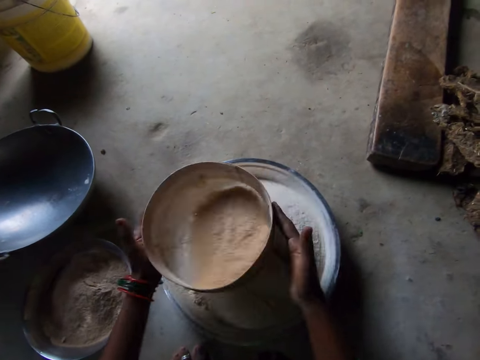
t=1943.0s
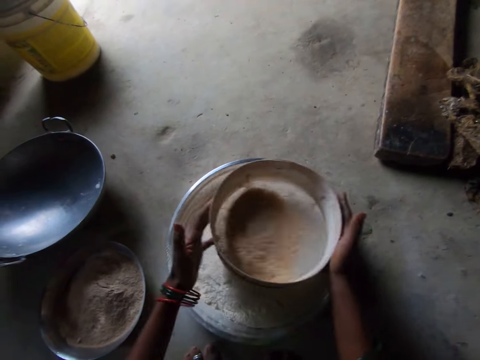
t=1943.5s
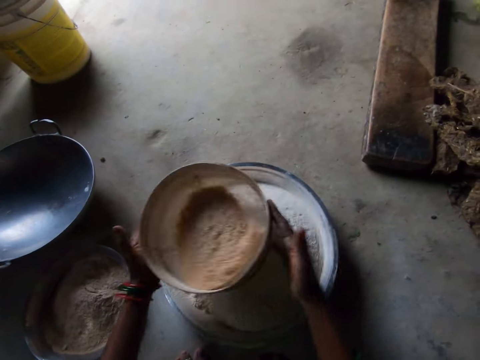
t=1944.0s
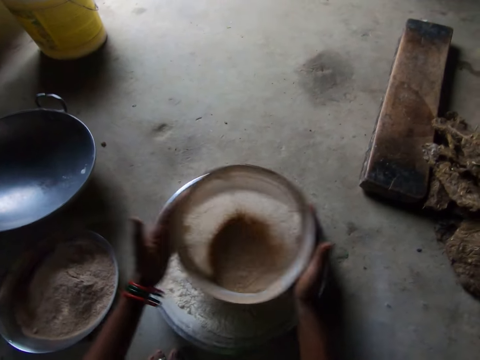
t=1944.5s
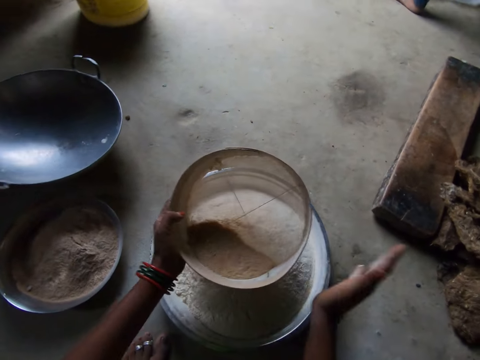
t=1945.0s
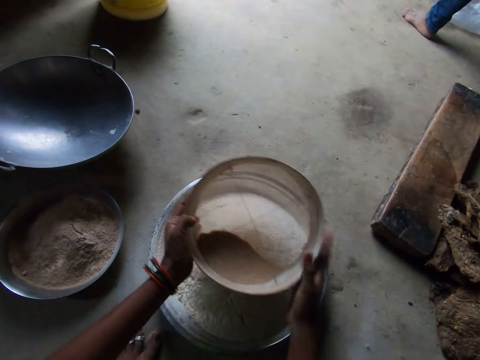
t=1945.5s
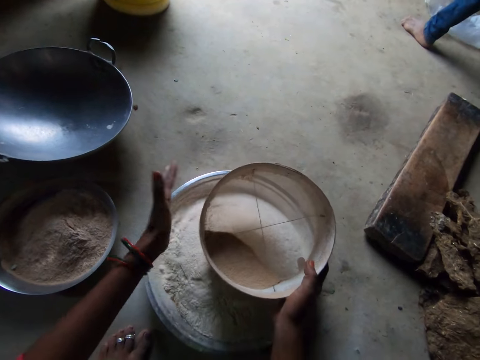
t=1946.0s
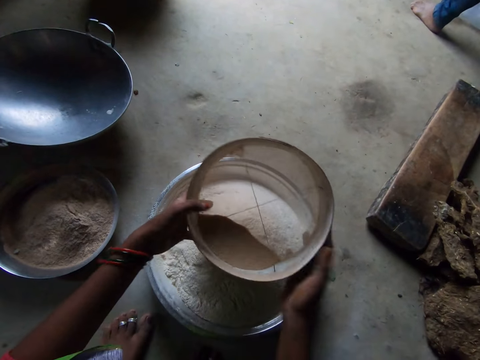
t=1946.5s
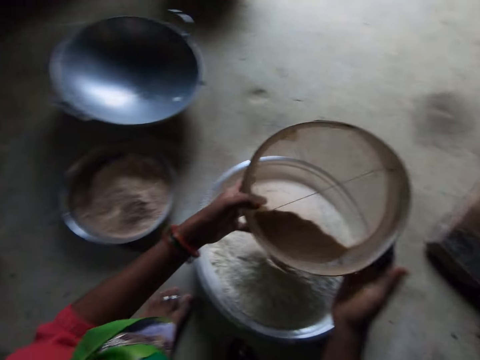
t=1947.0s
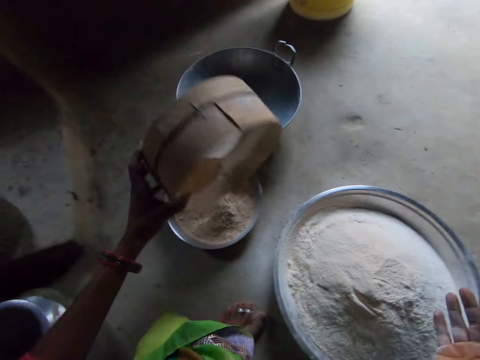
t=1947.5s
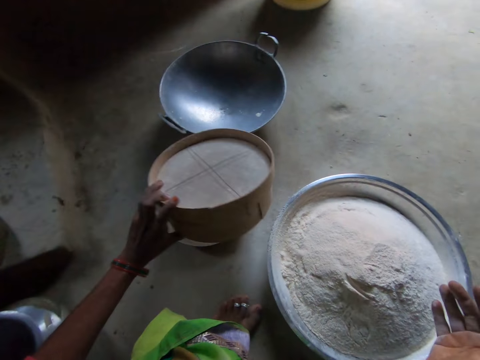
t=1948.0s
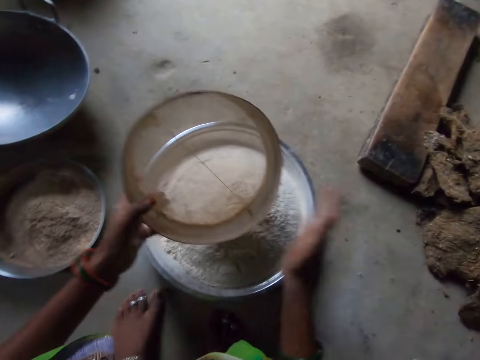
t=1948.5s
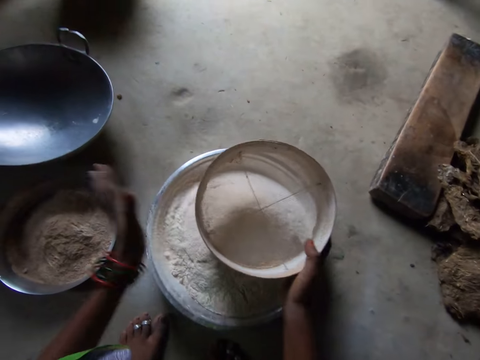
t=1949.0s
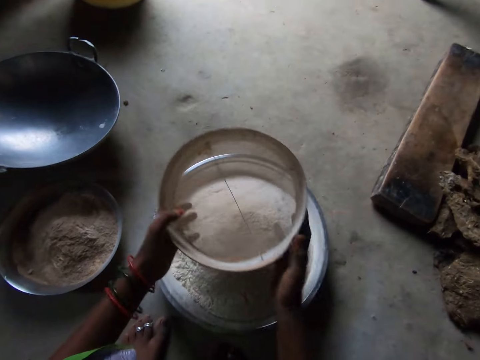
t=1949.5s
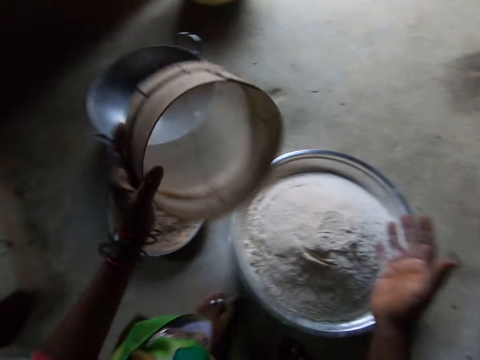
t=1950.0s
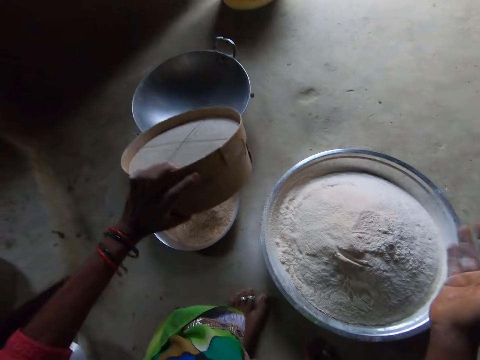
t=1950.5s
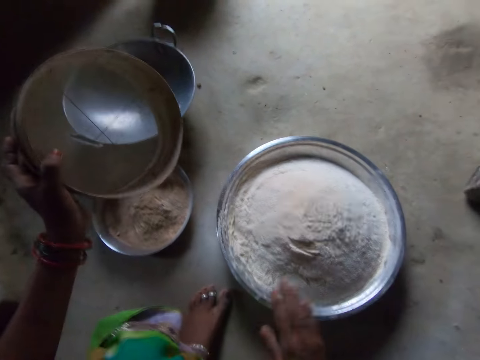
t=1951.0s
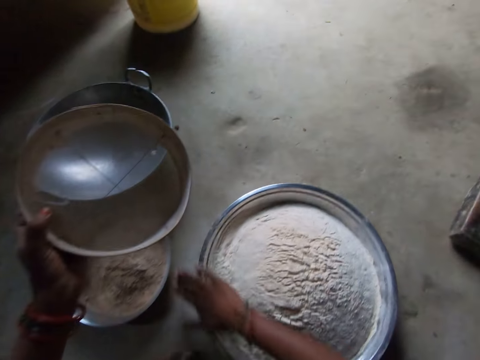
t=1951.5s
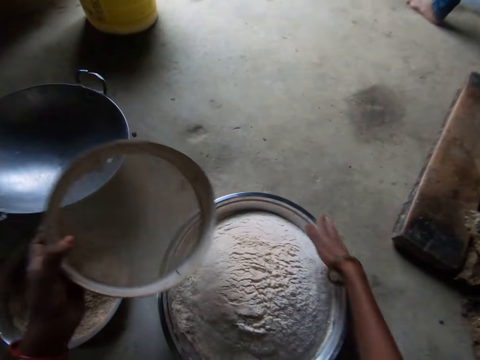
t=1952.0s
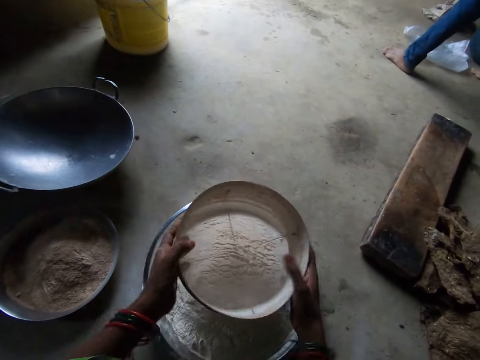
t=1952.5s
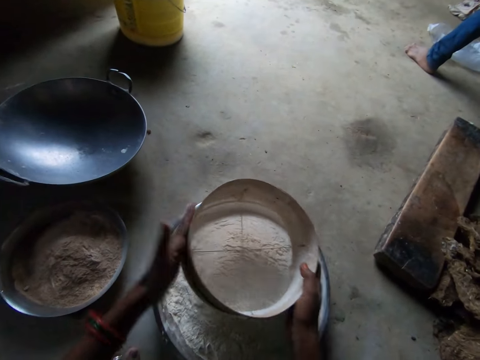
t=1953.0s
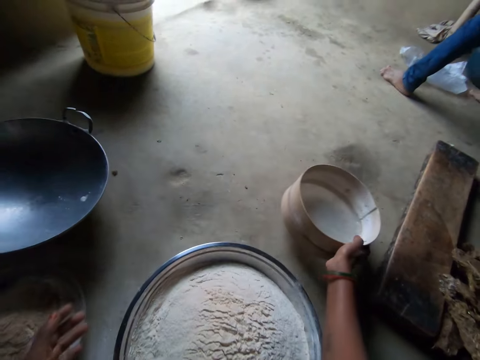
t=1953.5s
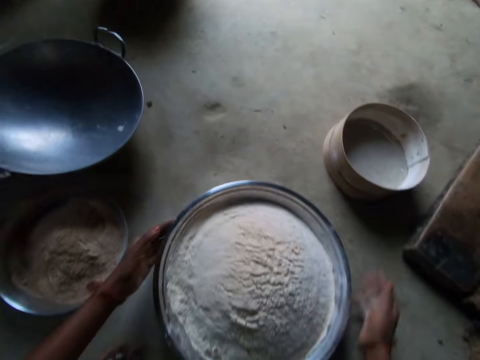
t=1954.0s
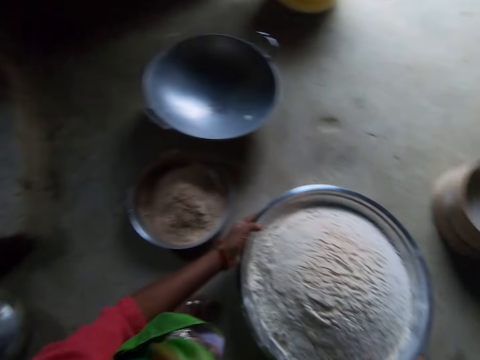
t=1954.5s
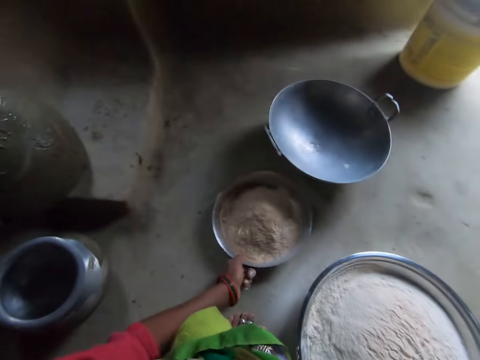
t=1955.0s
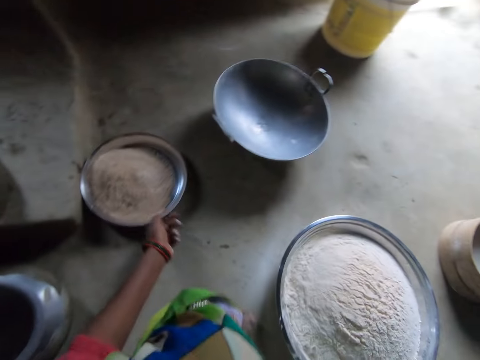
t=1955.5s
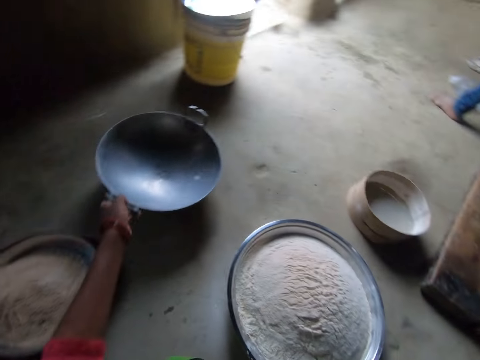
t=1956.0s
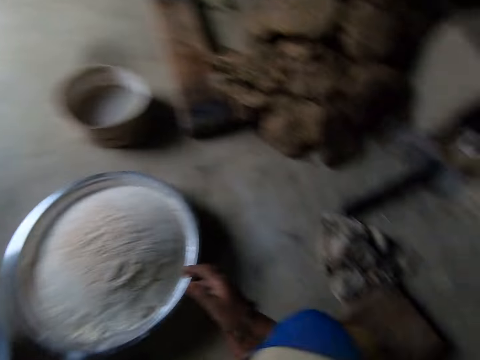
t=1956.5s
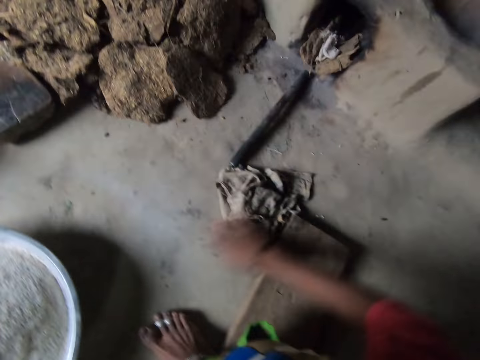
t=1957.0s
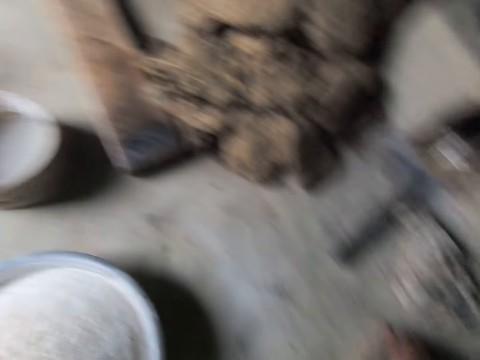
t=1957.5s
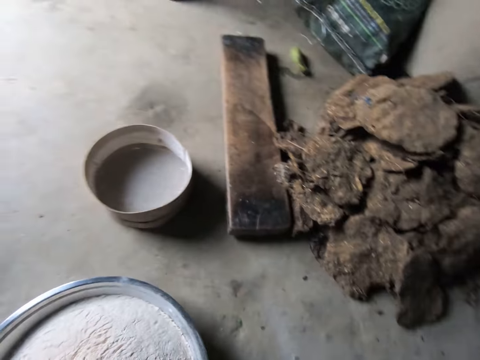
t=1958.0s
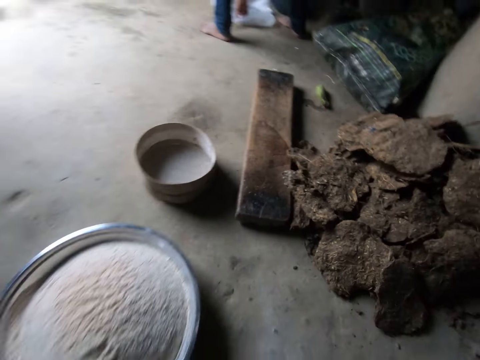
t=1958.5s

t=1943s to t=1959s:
The camera wearer hits the edges of the sieve with her hands. She moves the sieve forward. She pours the flour on the sieve into the plate. She moves the sieve towards the bowl. She hits the edges of the sieve with her hands. She dusts the sieve. She talks to a woman. She moves the sieve forward. She pours the flour on the sieve into the plate. She hits the bowl with her hand. She moves her hand along the surface of the bowl and talks to the woman. She cleans the edge of the stainless bowl. She hits the edges of the sieve with her hands. She dusts the sieve. She moves her hand forward. She places the sieve on the floor. She moves her hand towards her and holds the bowl with both her hands. She moves the bowl with flour in it towards her. She moves her left hand forward. She moves the plate away from the pan. She talks to the woman and moves her hand forward. She moves the bowl towards the pan. She drags the pan. She talks to the woman. She moves her right hand forward. She pushes the rag towards the stone stove. She talks to the woman.

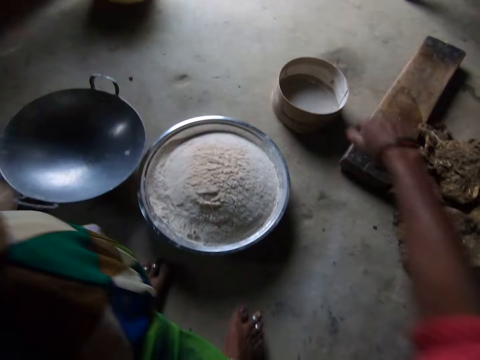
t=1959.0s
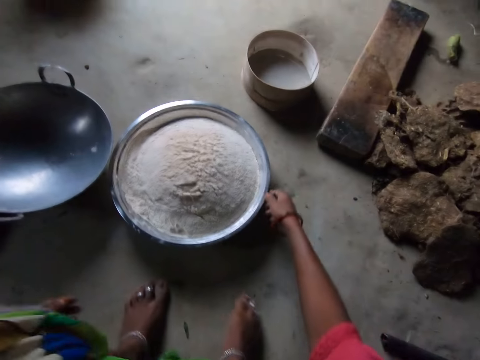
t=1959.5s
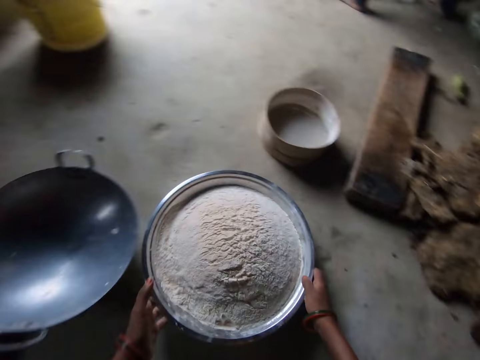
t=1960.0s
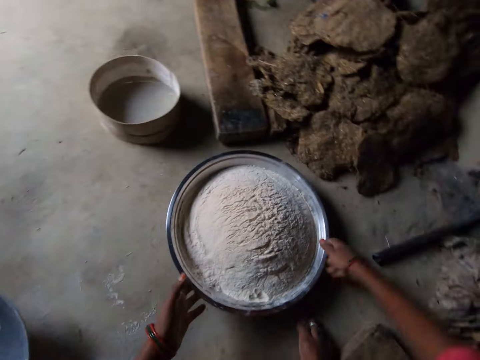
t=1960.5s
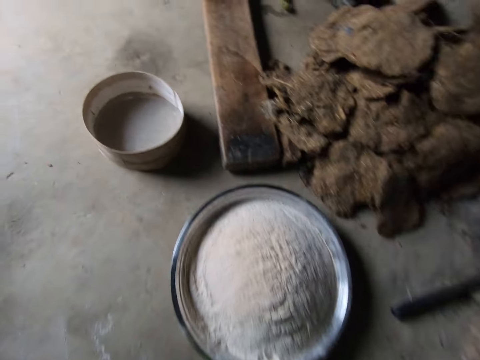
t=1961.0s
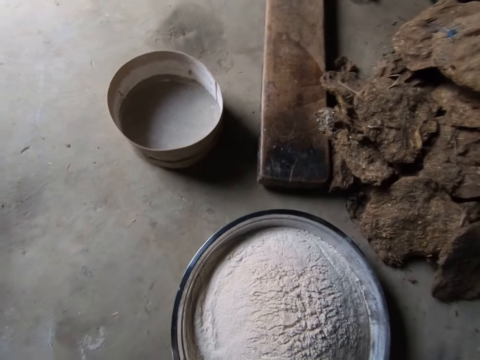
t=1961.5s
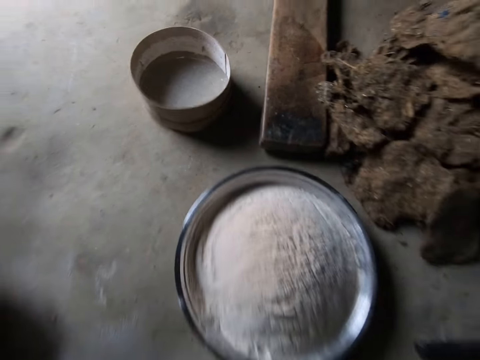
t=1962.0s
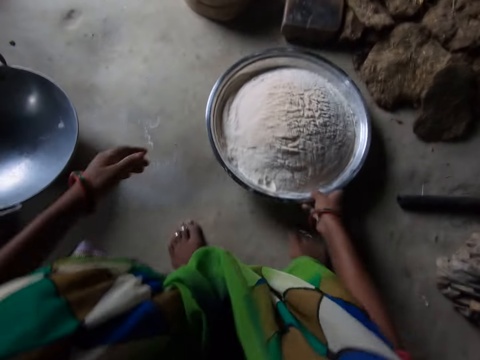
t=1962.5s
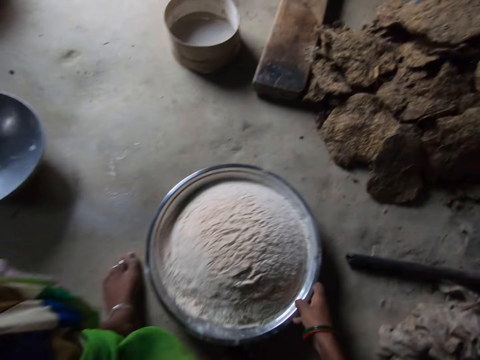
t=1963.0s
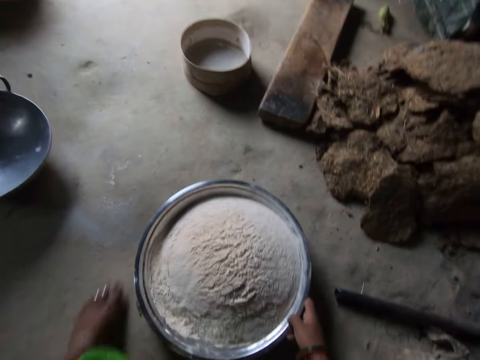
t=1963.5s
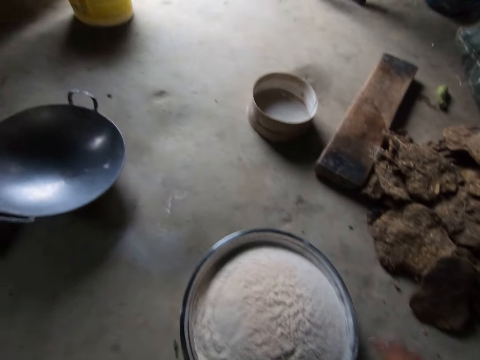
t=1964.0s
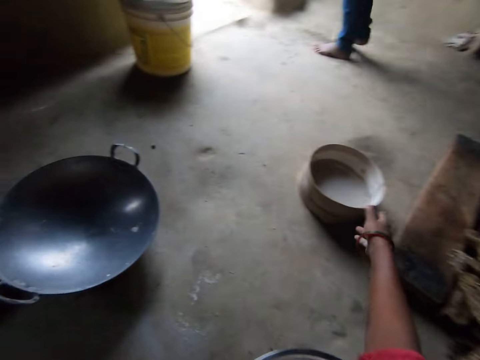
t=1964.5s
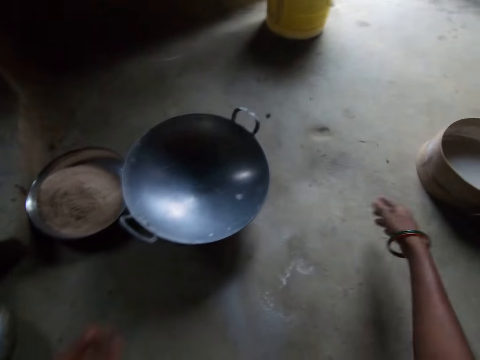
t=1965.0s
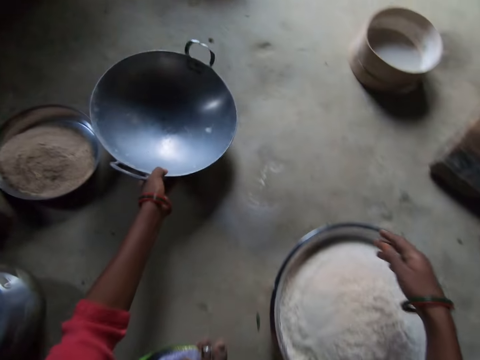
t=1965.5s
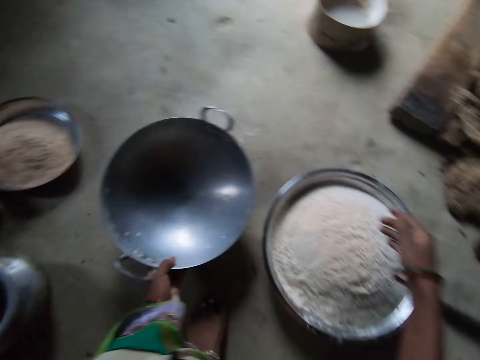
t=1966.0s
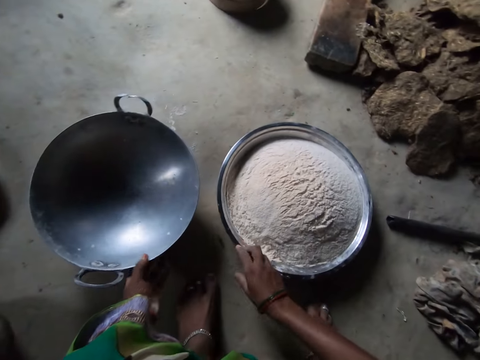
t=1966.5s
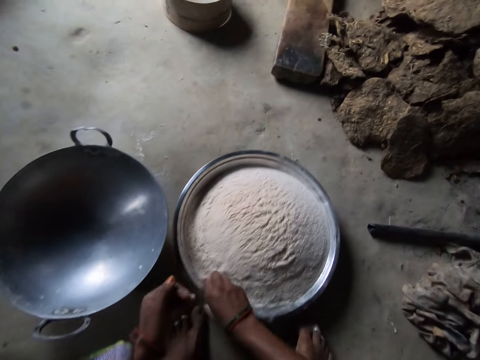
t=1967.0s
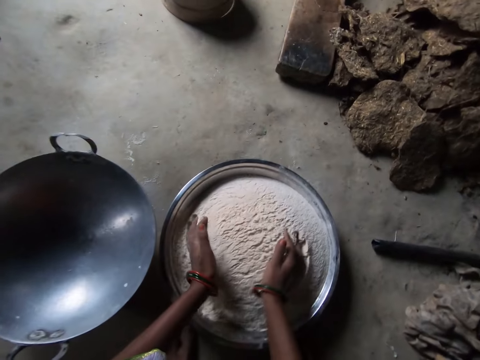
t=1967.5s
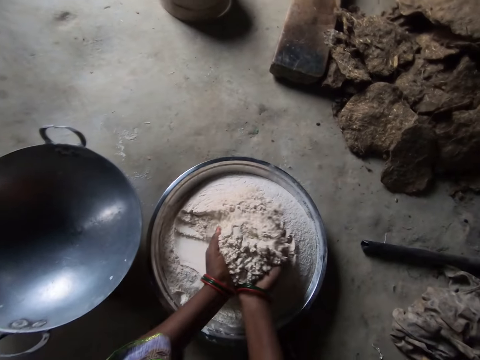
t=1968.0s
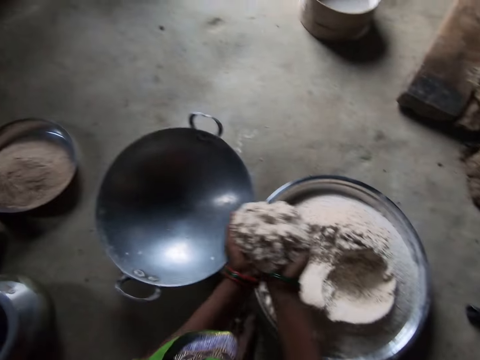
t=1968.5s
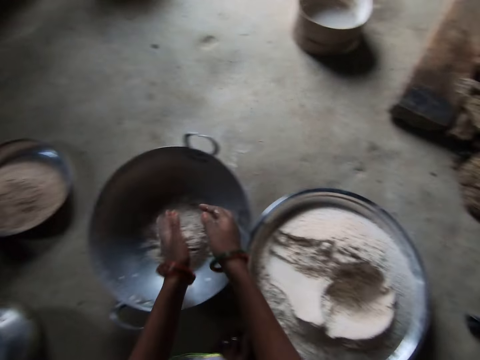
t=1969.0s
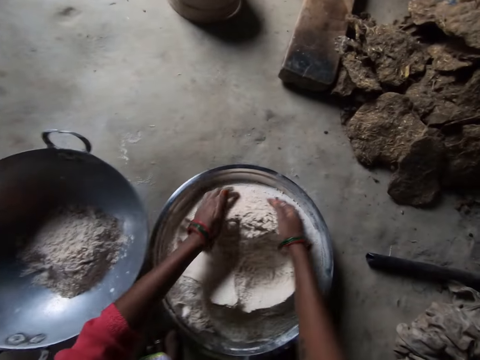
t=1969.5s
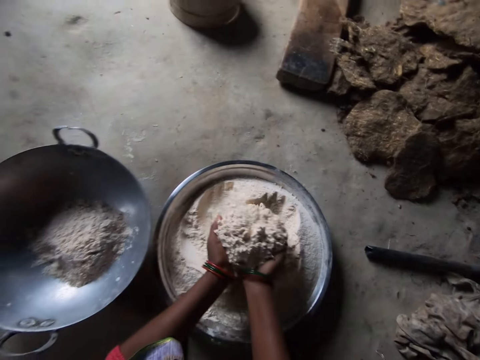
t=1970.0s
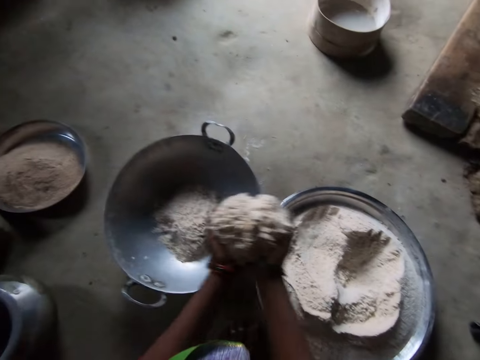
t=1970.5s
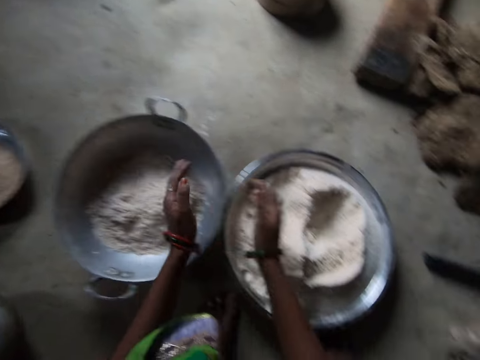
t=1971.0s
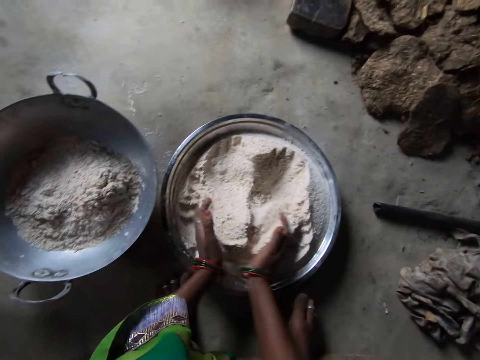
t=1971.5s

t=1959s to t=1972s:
The camera wearer lowers her hands. She holds the bowl with her hand. She moves her other hand forward. She holds the bowl with both her hands. She talks to a woman. She moves the bowl with flour in it towards the dung. She moves her hands towards her. She stares at the bowl. She moves her hand forward. She pulls the bowl towards her. The woman talks to the camera wearer. The camera wearer hits the bowl on the floor. She moves her hand forward. She talks to the woman. She pushes the sieve forward. She moves her hands towards the pan. She pulls the pan towards her. She holds the bowl with her right hand. She pulls the bowl towards her and lets go of the pan. She moves her hands forward. She serves flour from the bowl into the pan.
